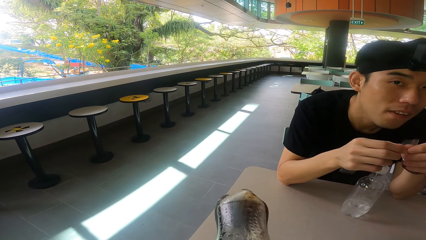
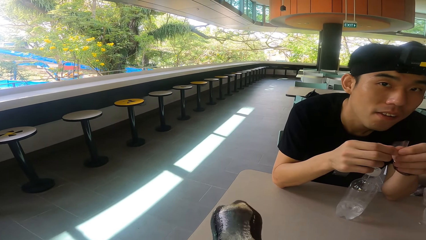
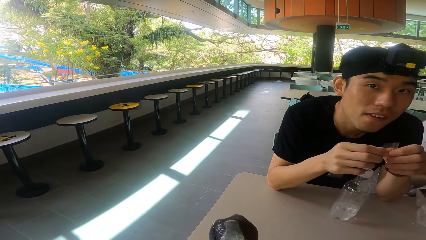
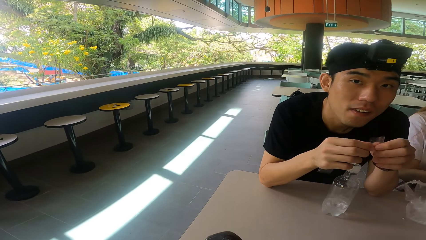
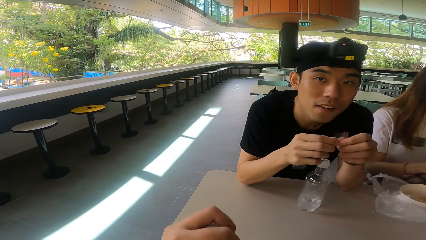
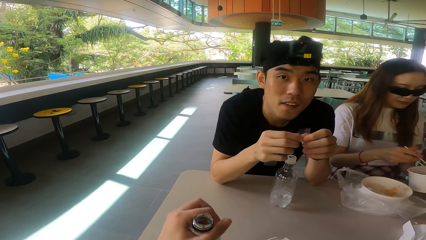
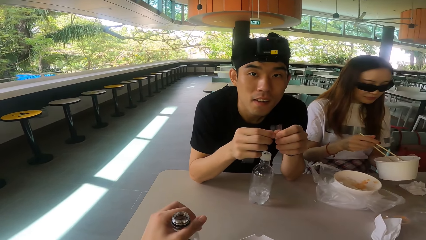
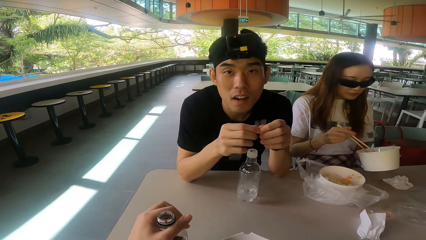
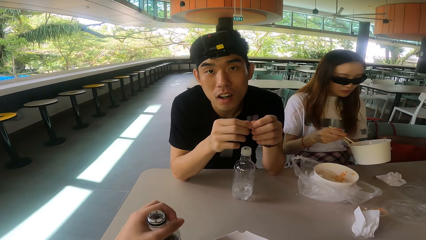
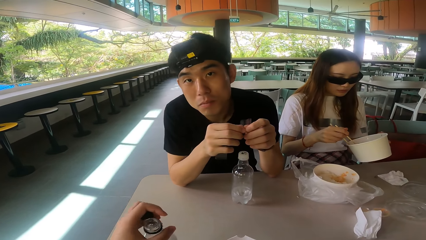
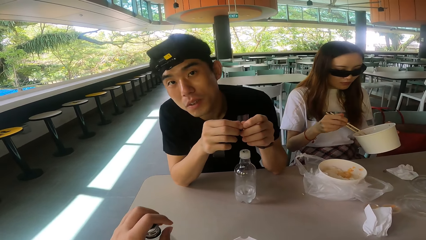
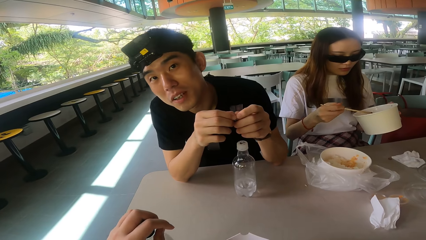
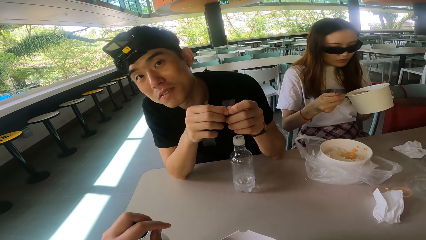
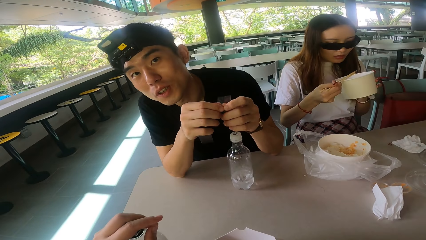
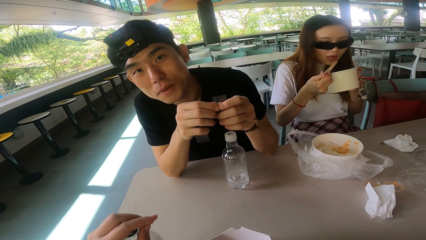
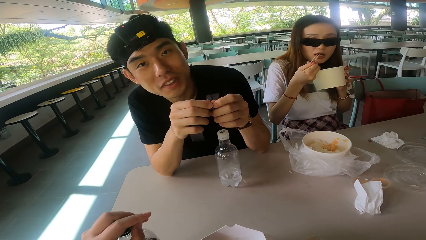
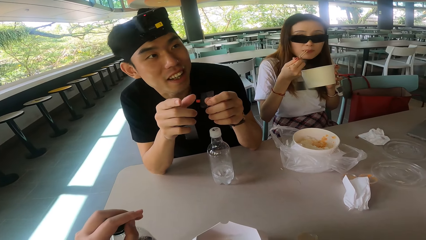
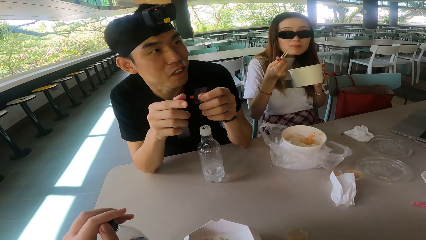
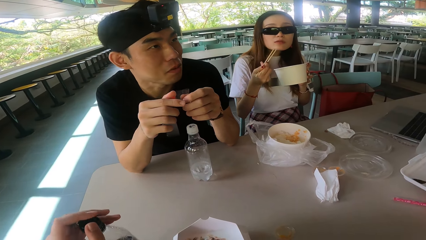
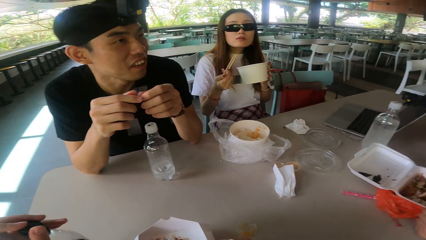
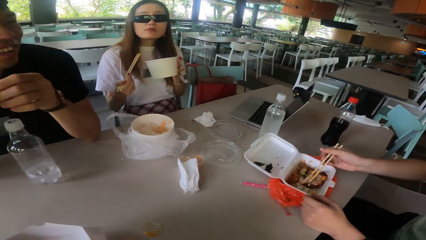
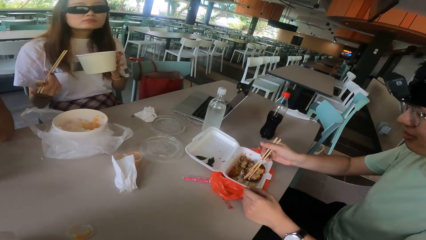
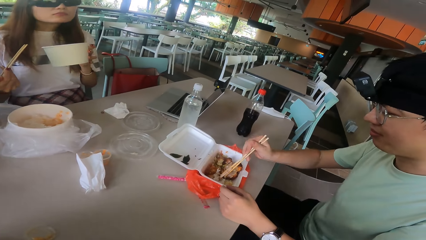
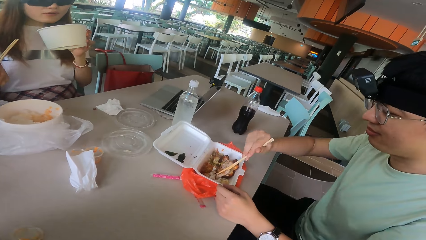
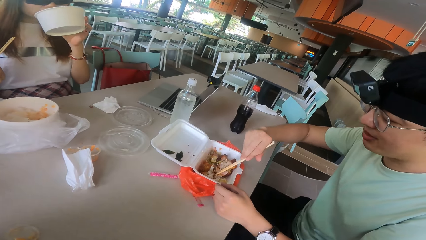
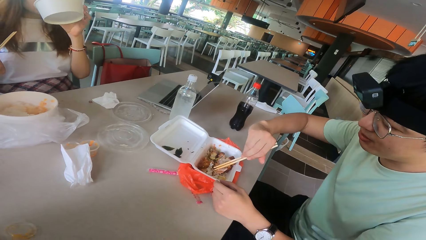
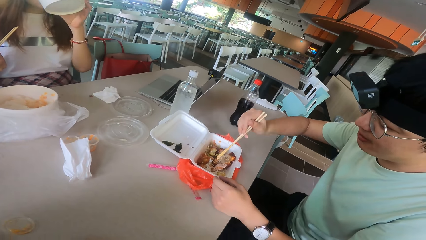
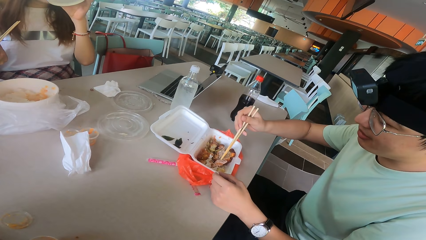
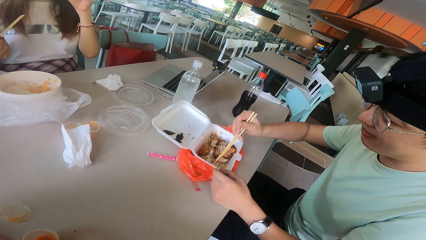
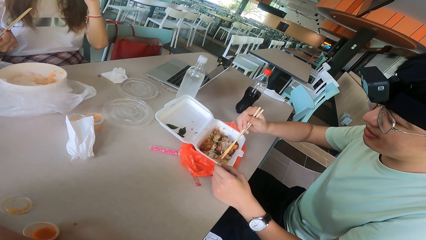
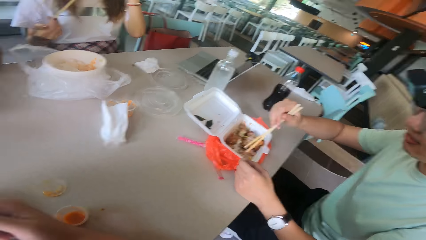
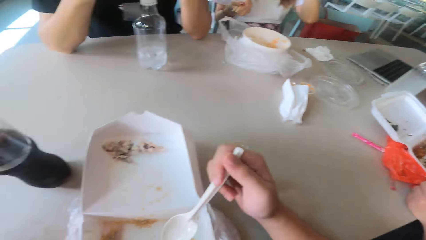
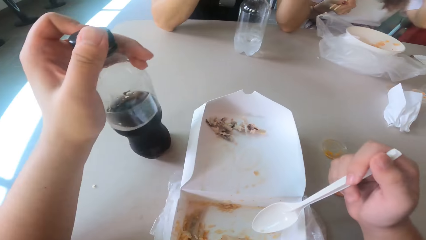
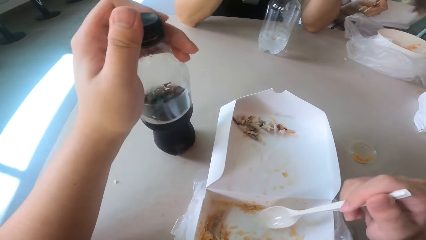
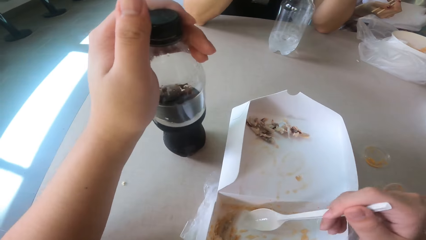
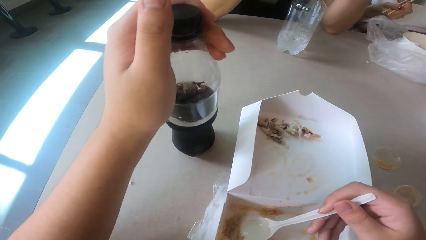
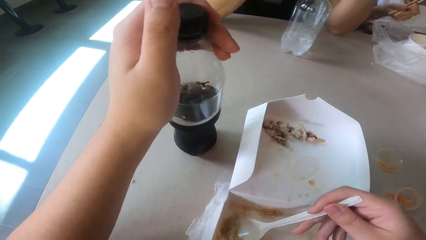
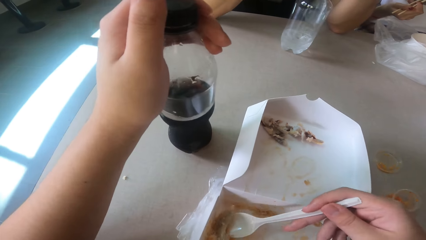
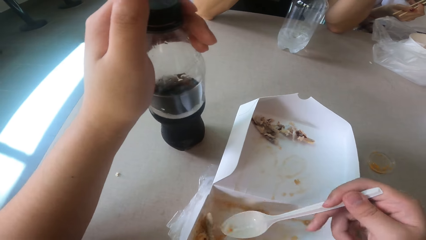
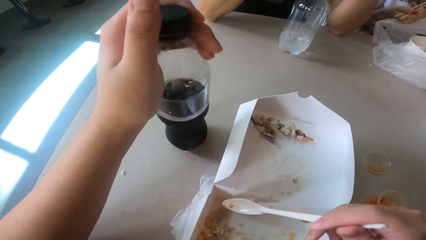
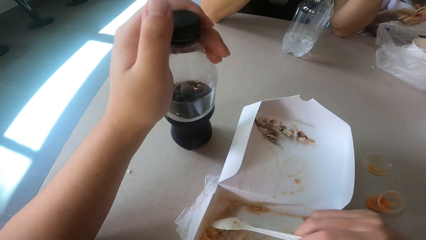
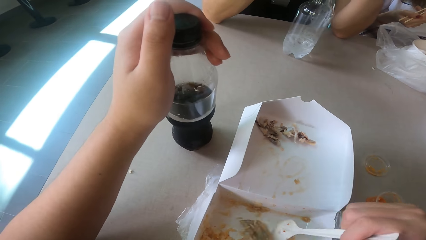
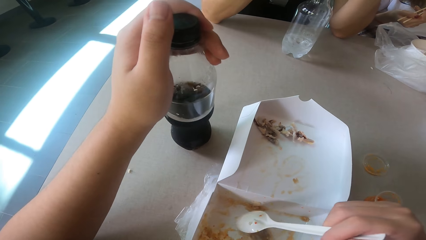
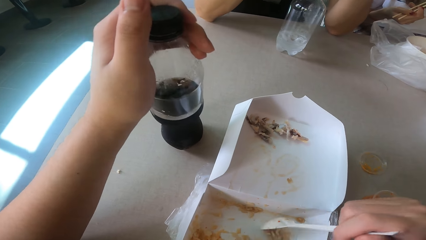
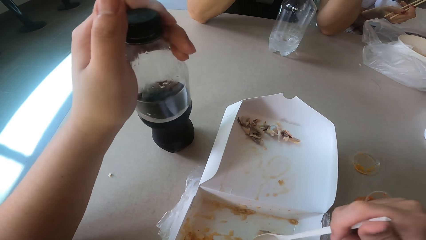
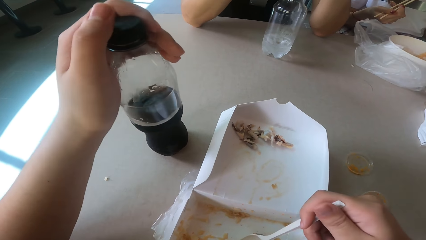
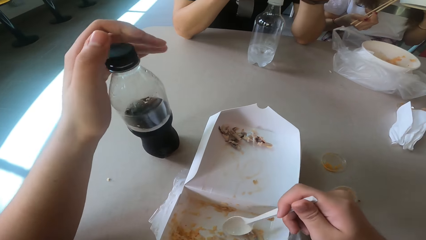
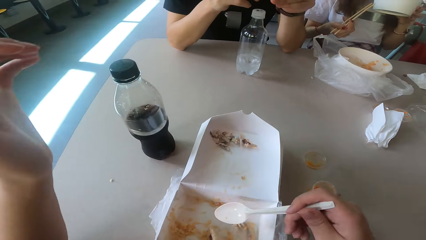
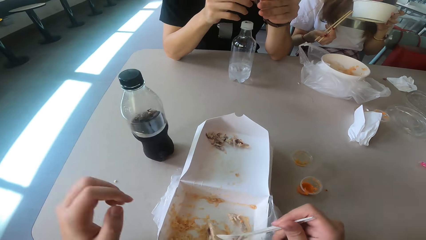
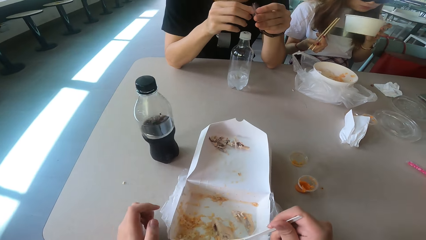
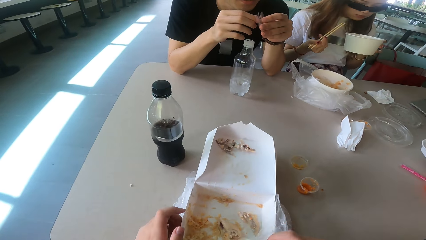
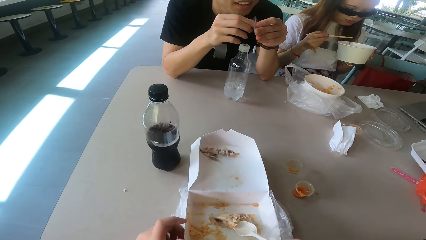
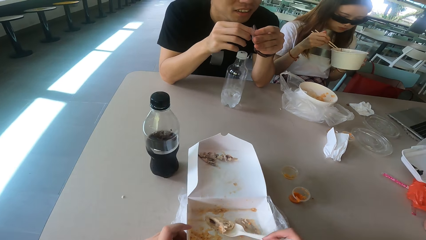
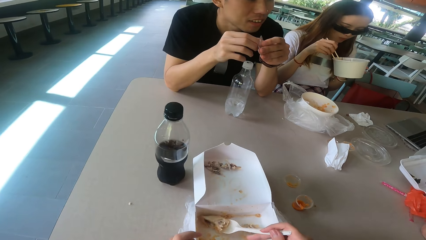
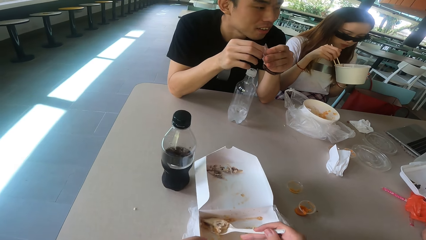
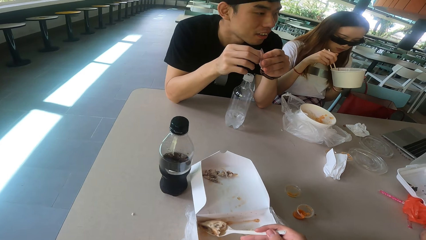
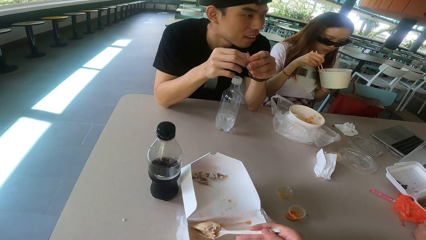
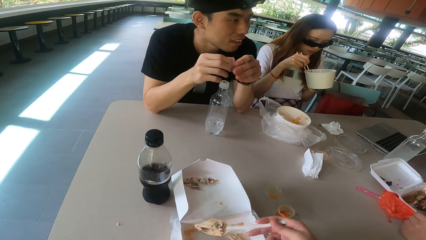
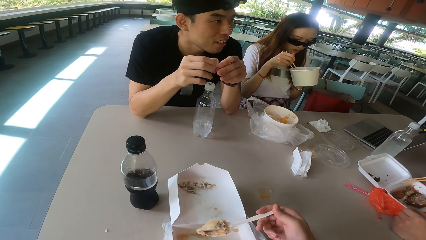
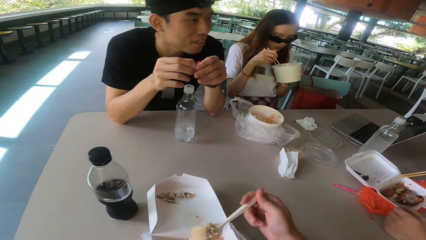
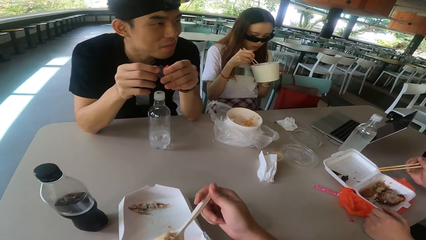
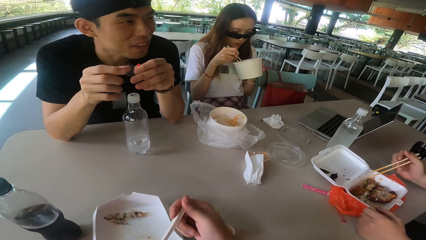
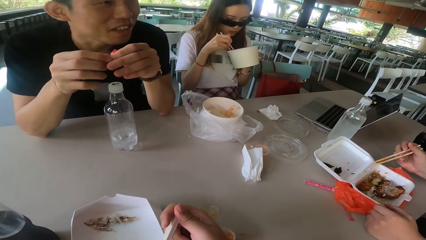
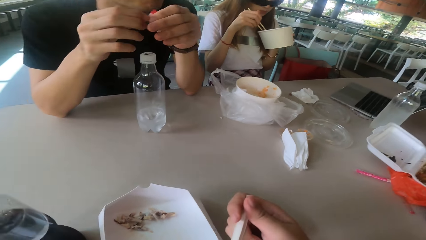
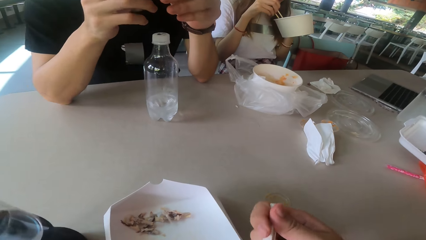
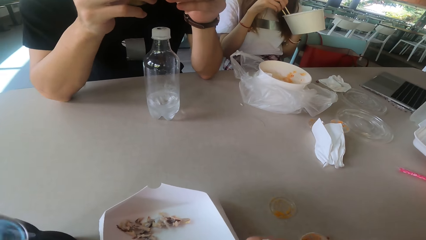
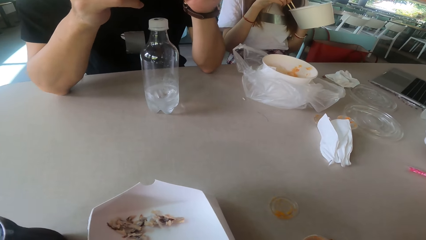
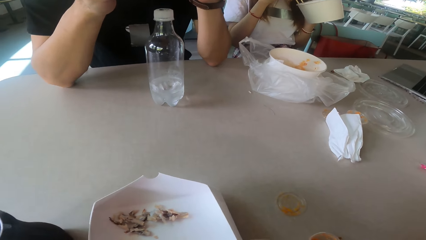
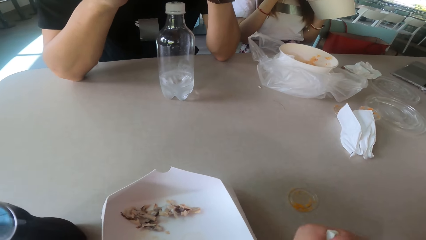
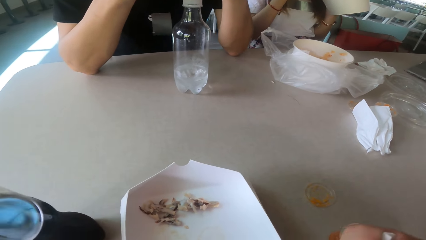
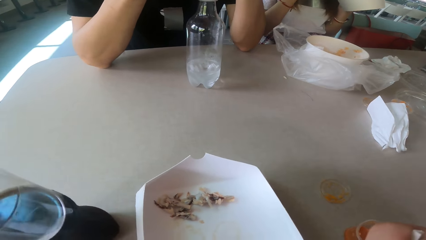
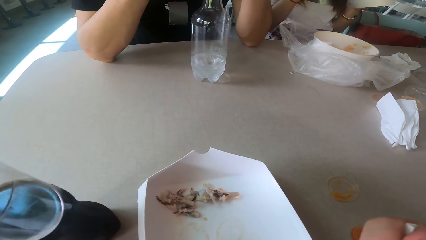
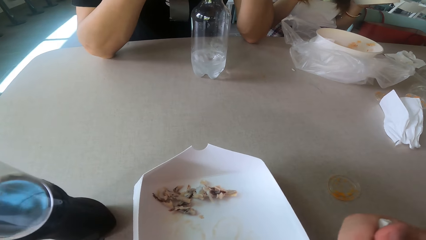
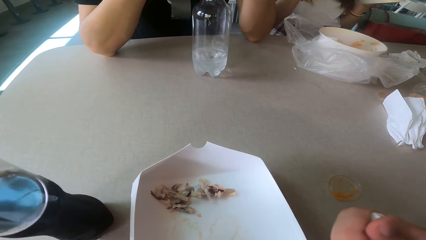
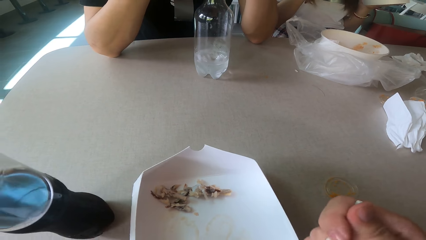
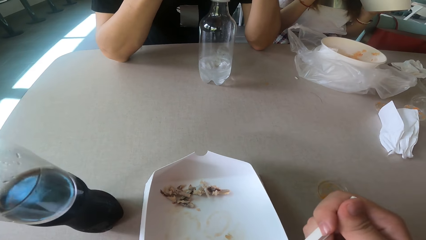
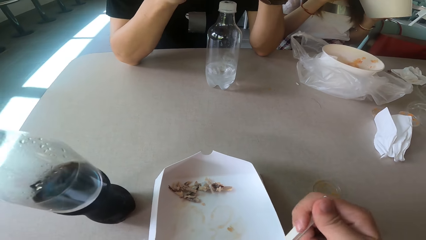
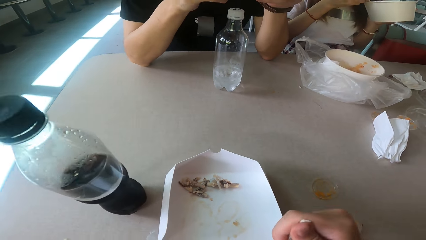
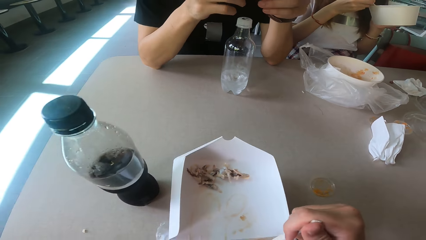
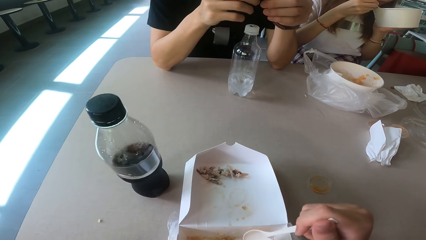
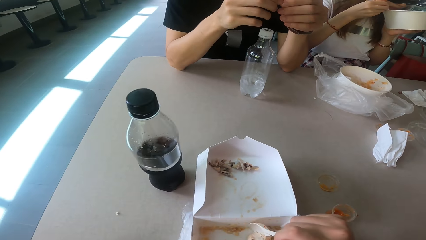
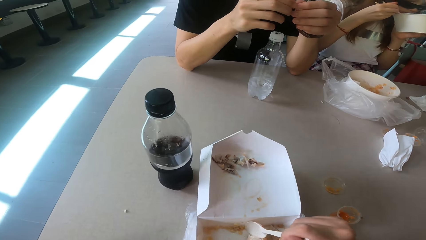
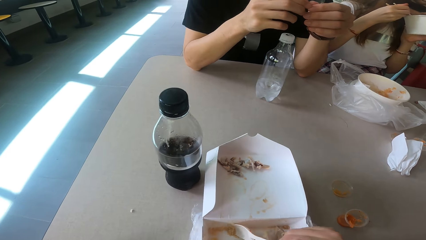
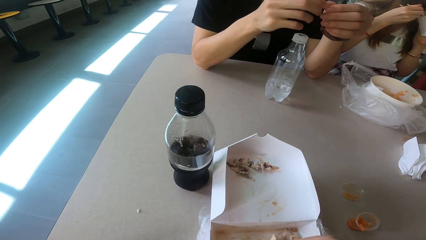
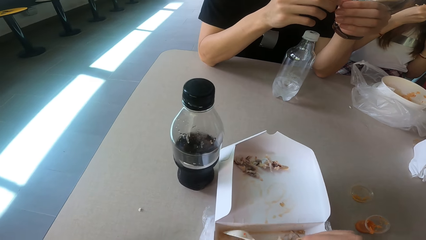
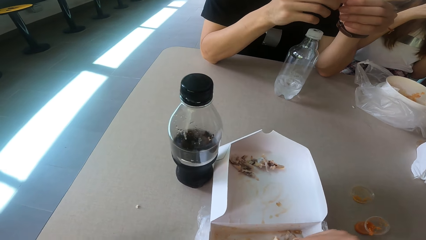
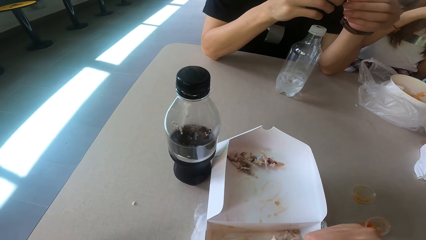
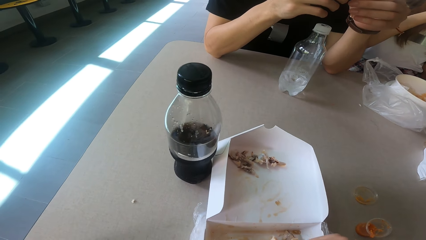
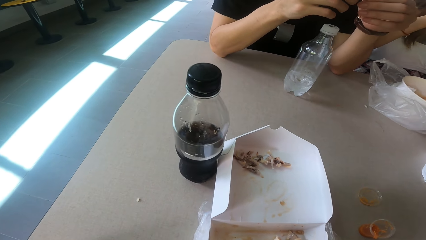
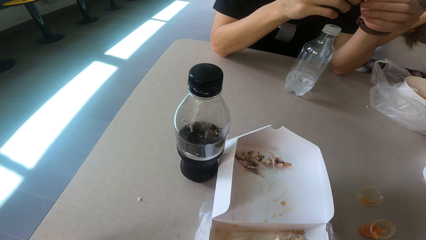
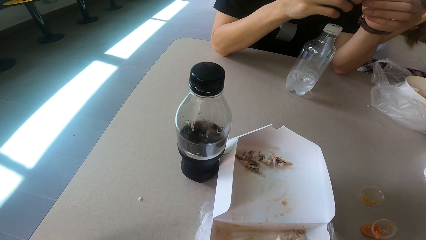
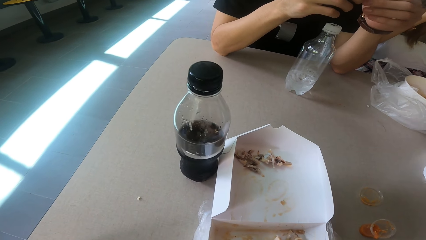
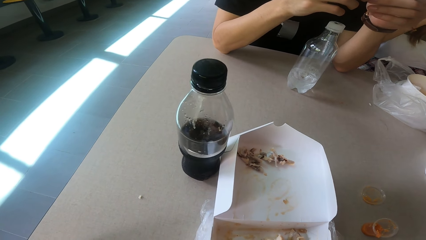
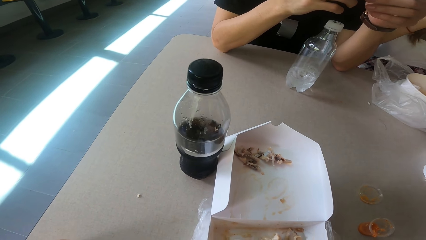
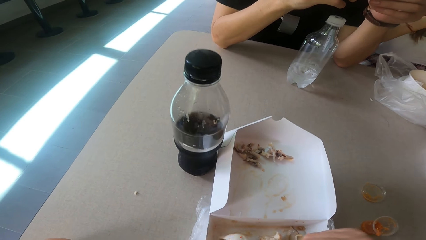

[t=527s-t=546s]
The camera wearer drinks the soda from the bottle. They put the bottle on the table and close the bottle top. A man talks. A woman eats the food. Another man picks up the food. The camera wearer scoops the food with a spoon and eats the food with the spoon.
